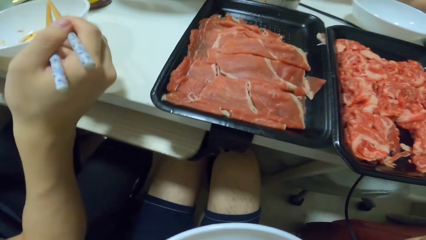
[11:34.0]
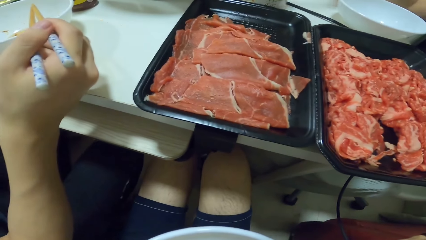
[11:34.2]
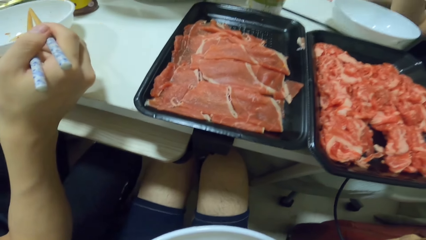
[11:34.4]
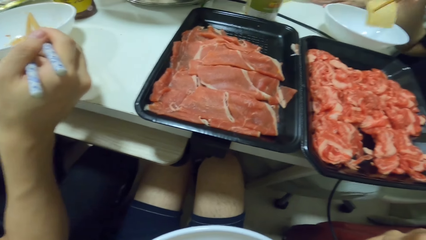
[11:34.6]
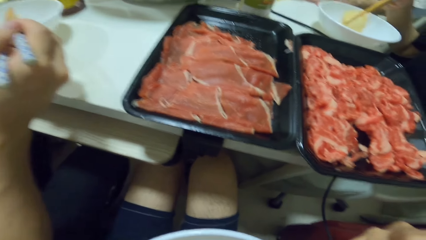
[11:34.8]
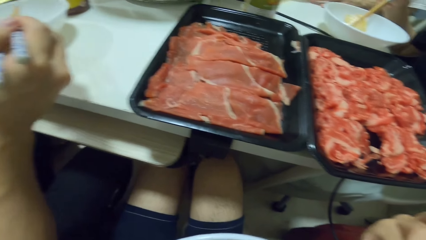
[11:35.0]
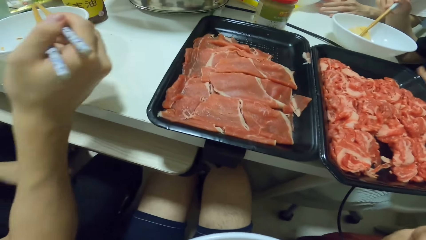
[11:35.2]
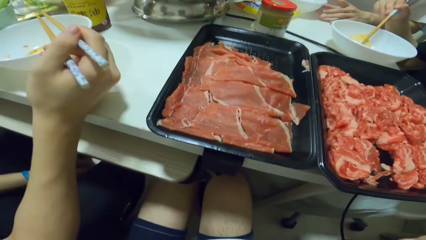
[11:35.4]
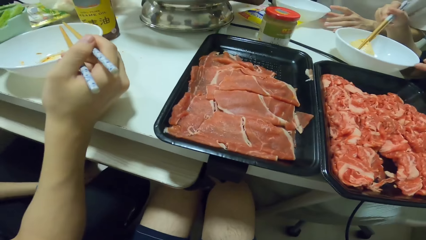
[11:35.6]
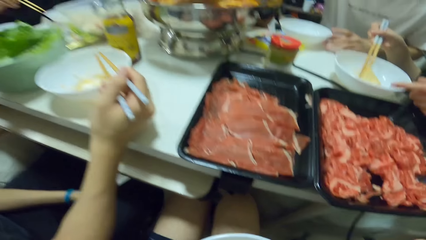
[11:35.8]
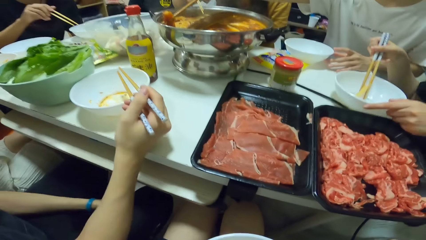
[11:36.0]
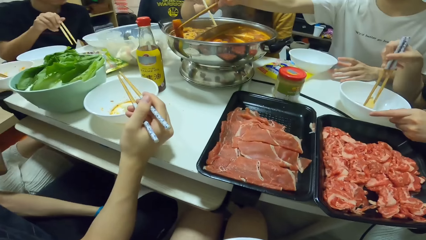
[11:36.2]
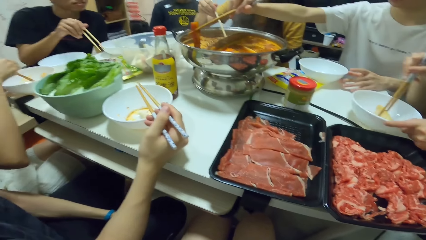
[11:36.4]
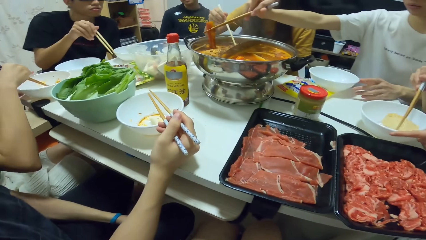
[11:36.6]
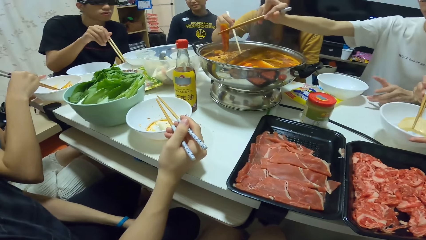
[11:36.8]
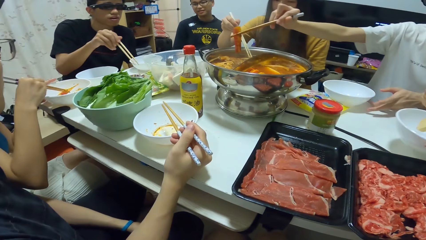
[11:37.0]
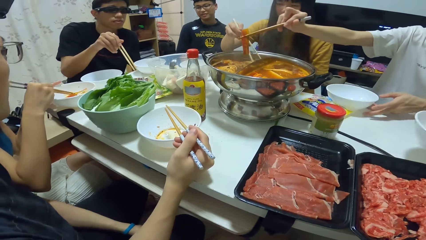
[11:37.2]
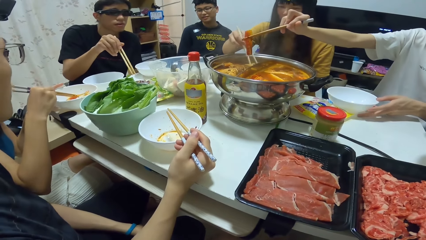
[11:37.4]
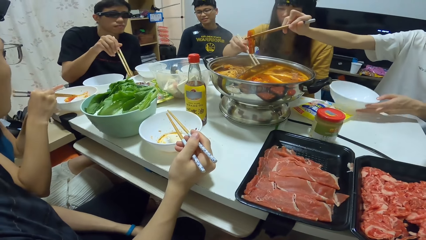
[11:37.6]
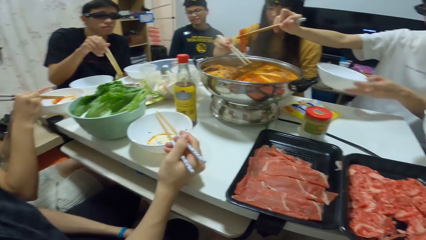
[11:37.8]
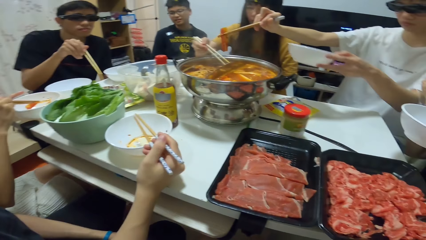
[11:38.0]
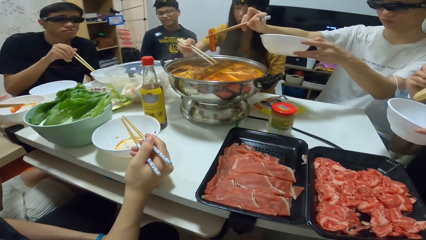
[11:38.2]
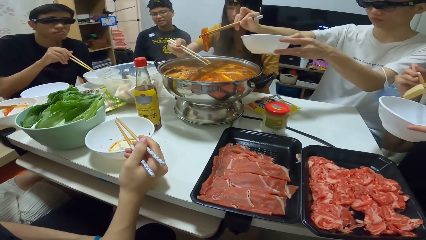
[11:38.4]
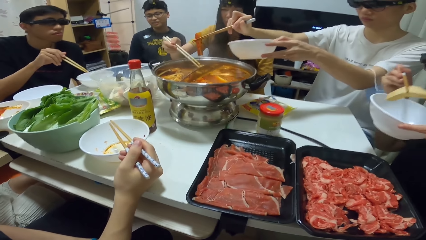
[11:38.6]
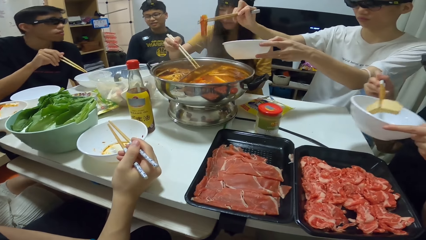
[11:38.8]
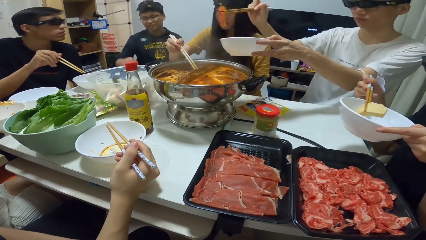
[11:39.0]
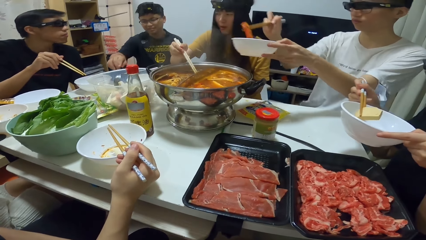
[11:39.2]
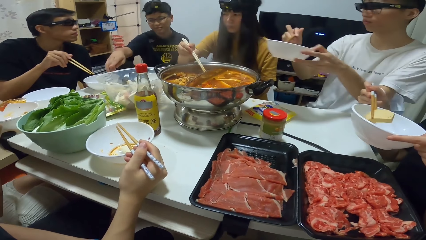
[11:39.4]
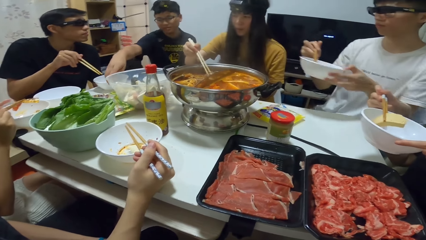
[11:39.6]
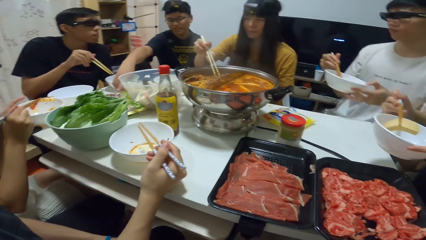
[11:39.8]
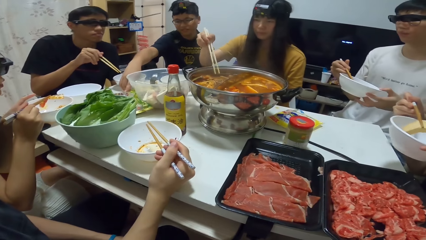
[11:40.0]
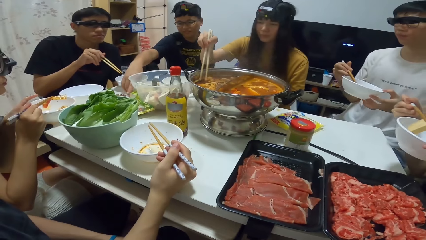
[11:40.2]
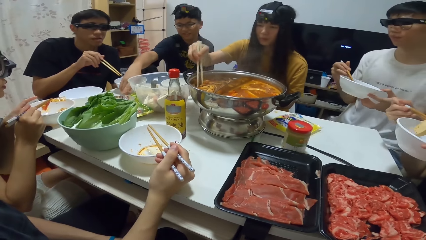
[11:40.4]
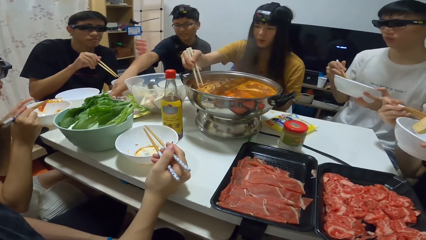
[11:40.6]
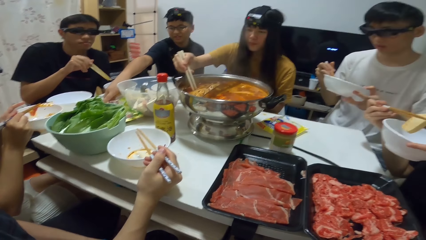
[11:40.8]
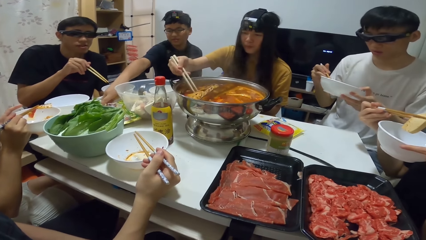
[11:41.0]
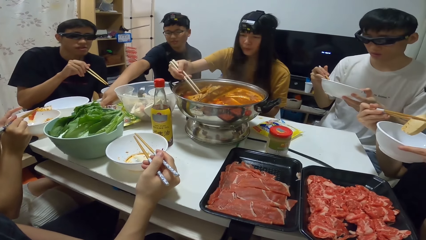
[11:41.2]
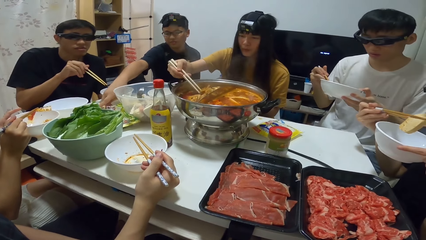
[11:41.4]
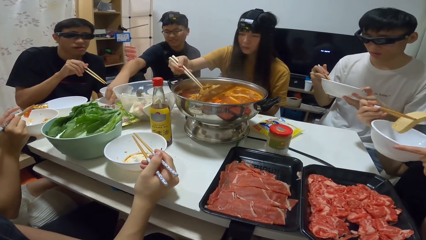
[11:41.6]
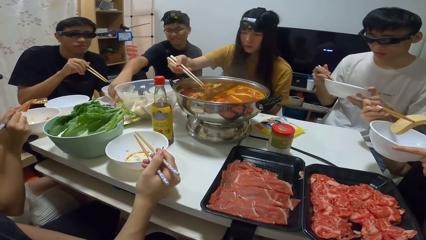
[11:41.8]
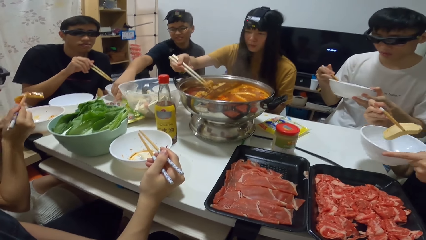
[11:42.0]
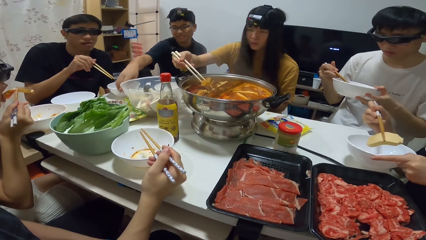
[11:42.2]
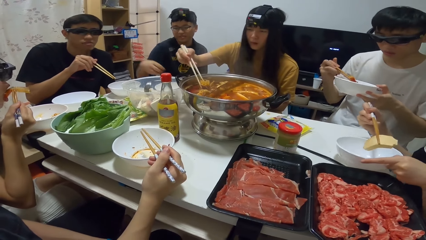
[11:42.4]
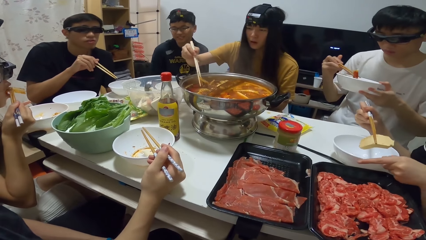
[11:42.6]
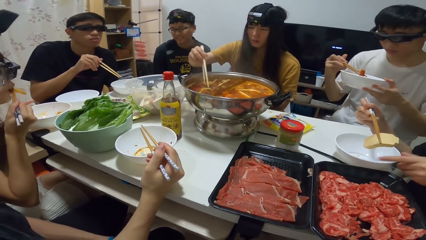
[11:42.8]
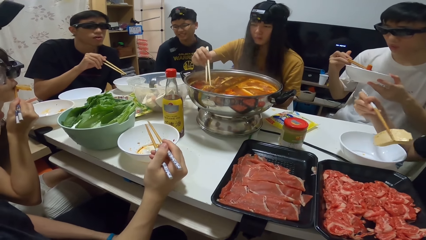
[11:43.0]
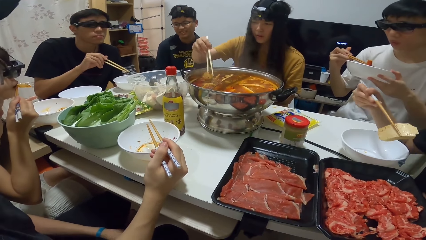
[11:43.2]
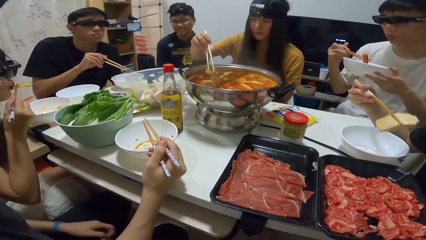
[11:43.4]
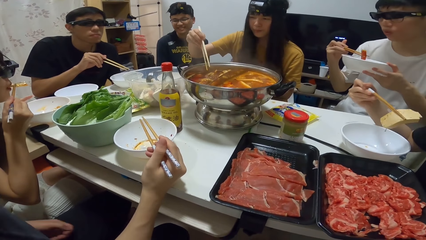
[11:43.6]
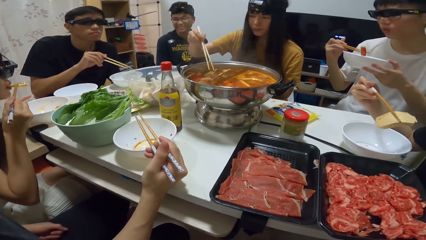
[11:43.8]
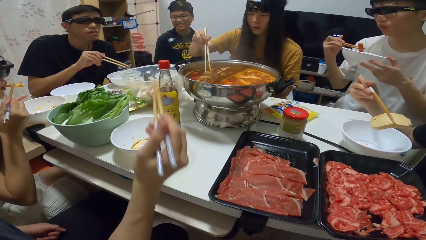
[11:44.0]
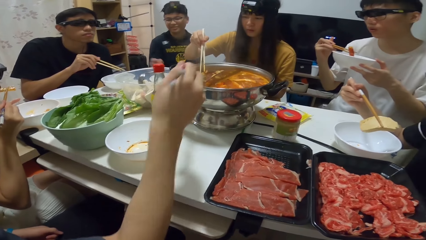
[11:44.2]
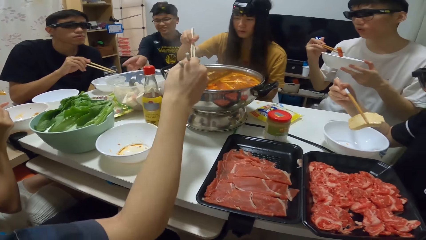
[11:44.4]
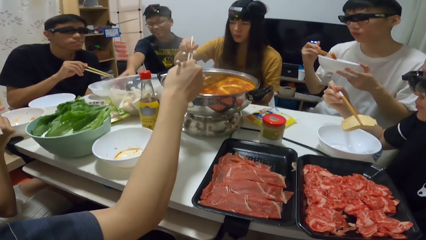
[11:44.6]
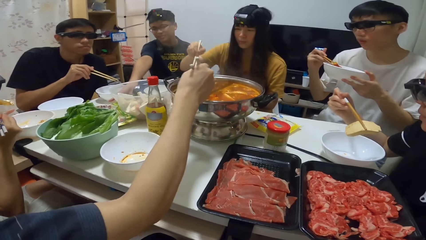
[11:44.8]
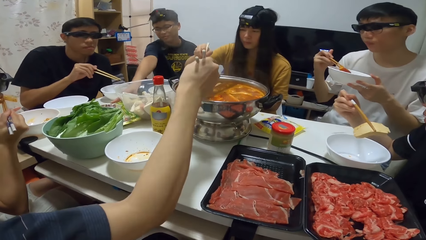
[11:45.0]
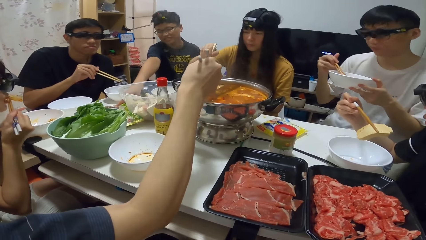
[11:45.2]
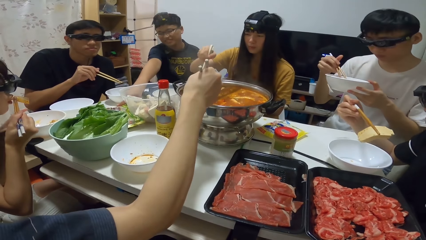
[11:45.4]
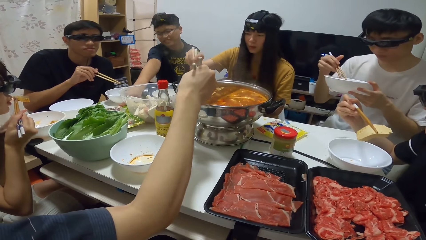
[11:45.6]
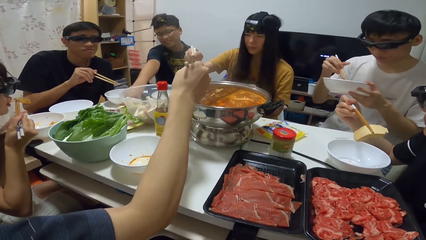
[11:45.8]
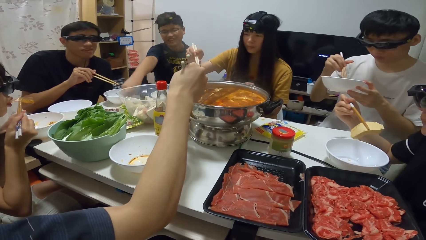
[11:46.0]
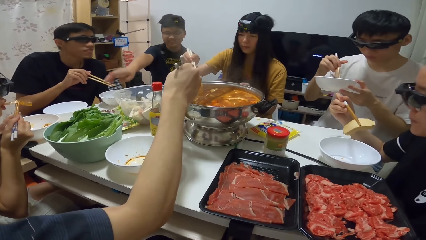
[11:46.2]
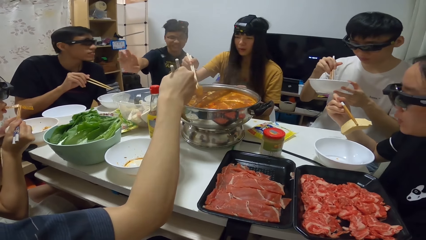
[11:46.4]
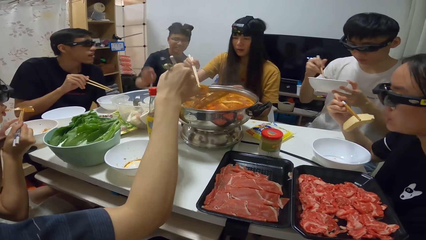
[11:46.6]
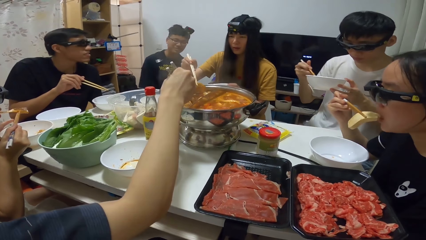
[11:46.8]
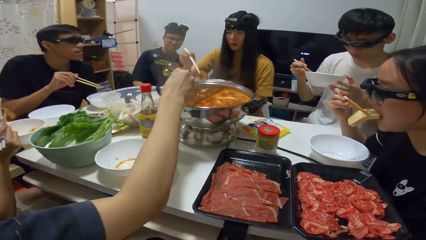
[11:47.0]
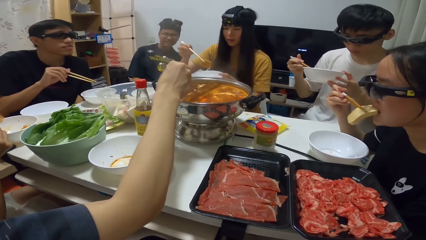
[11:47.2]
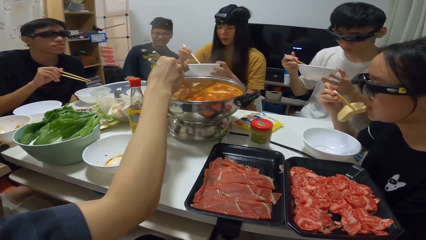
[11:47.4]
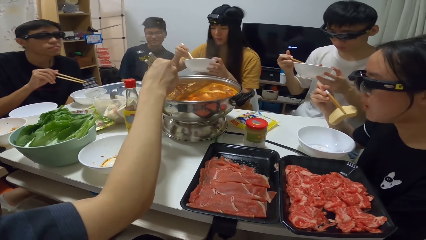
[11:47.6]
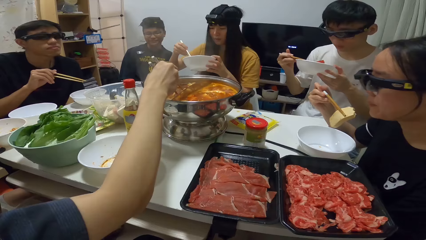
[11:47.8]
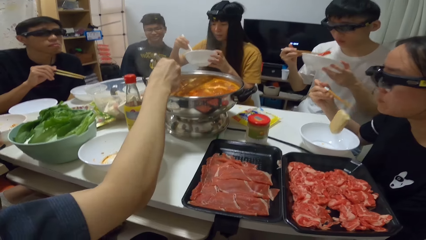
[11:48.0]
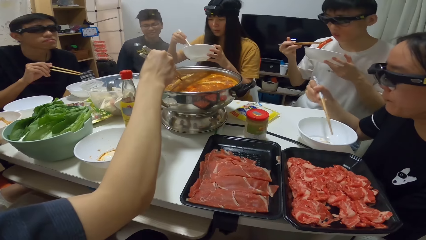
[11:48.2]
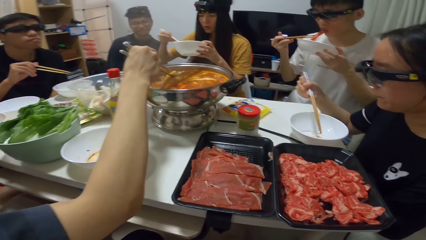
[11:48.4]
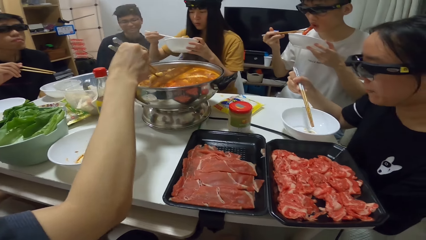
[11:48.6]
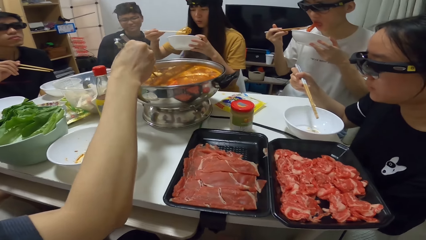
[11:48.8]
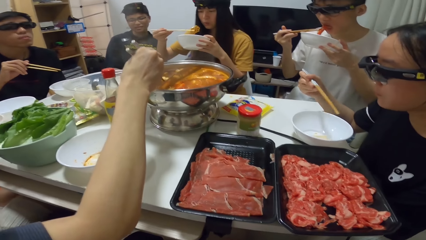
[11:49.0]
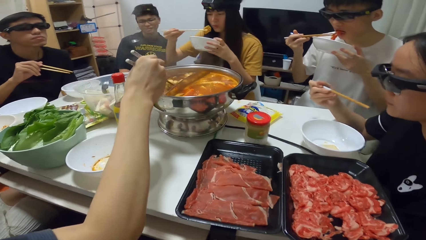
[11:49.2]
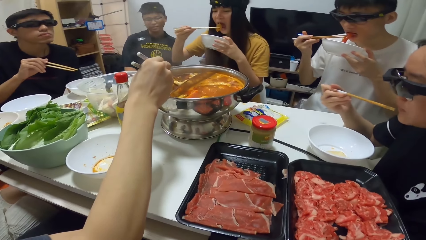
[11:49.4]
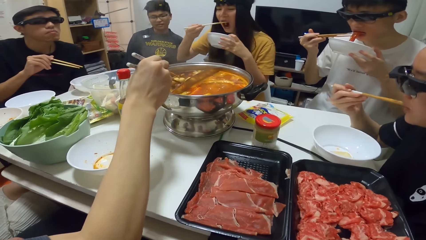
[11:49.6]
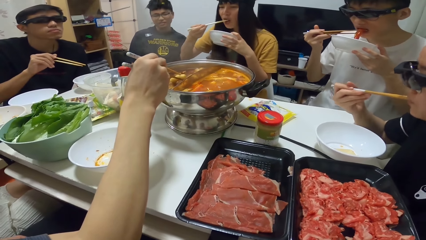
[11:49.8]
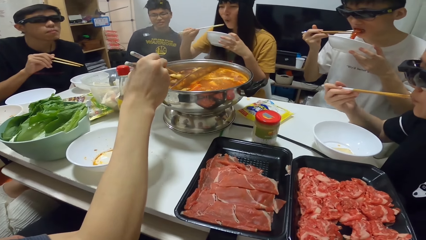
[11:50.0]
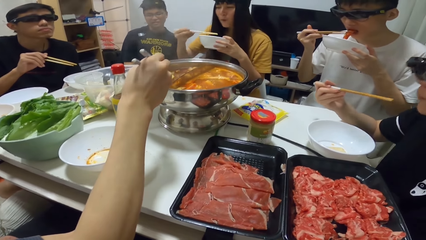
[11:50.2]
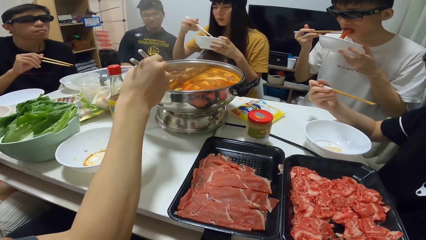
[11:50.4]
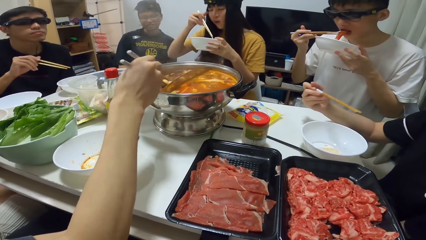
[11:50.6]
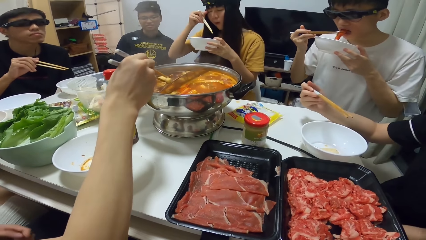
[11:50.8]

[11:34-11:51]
A woman puts the food into a bowl on the table. Another woman takes the meat. A man takes the meat. Another woman picks food from the pot with the chopsticks. Another man shakes the chopsticks. The first man puts the food into the bowl in his left hand. The first woman eats from the bowl. Another man touches the vegetables. A woman takes the meat. A woman eats the food. A man picks food from the pot with the chopsticks. The woman puts the food into the bowl in her left hand. The first man eats from the bowl. The woman eats from the bowl.
